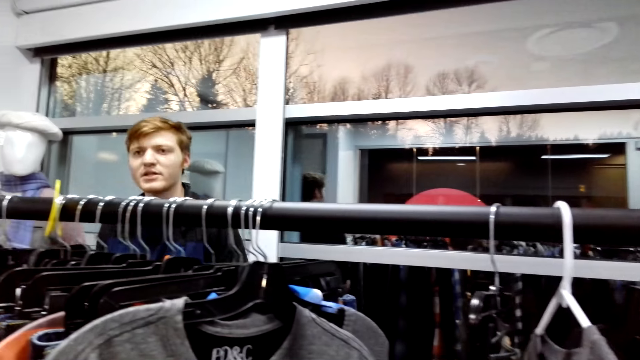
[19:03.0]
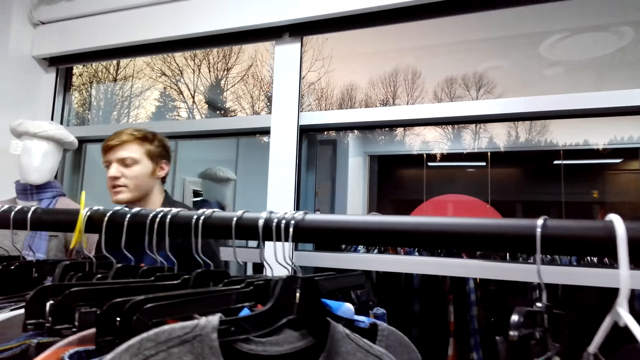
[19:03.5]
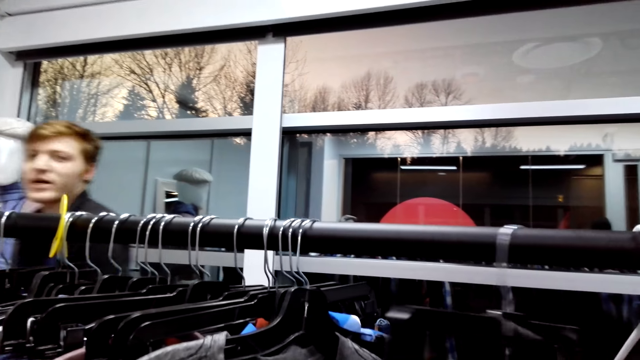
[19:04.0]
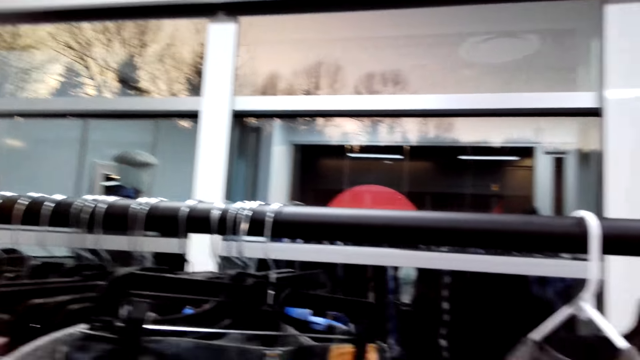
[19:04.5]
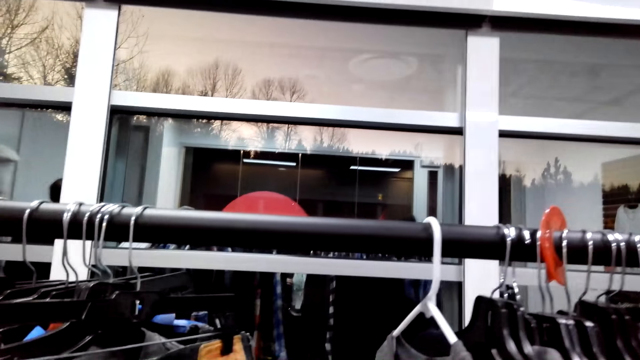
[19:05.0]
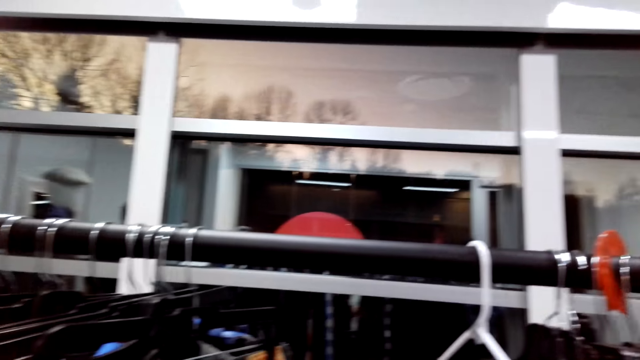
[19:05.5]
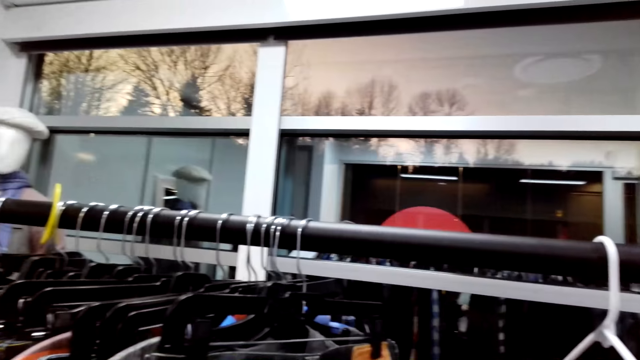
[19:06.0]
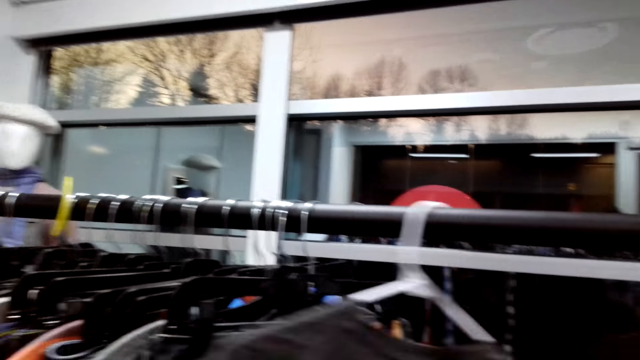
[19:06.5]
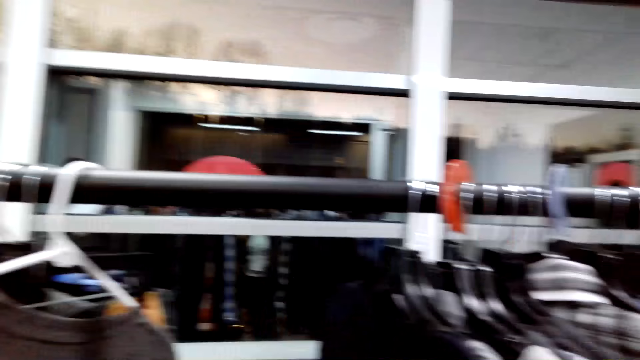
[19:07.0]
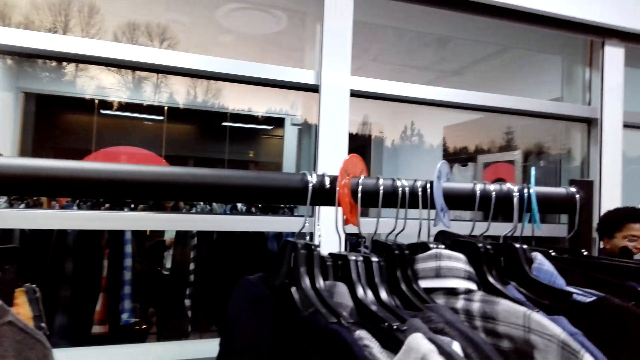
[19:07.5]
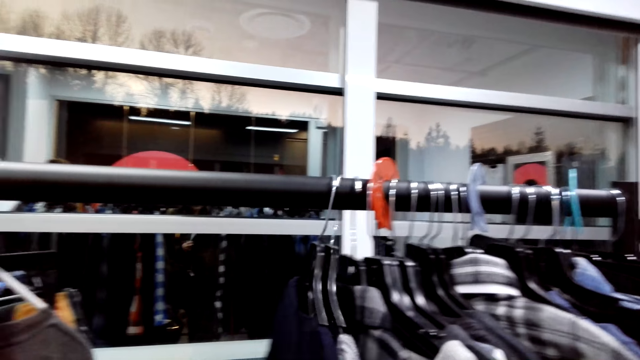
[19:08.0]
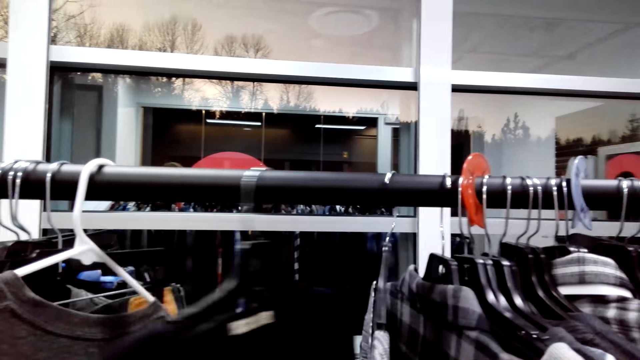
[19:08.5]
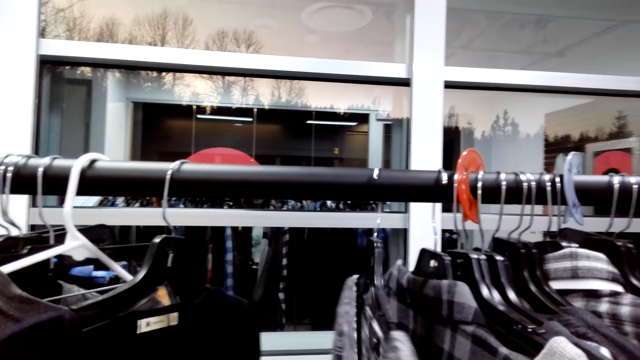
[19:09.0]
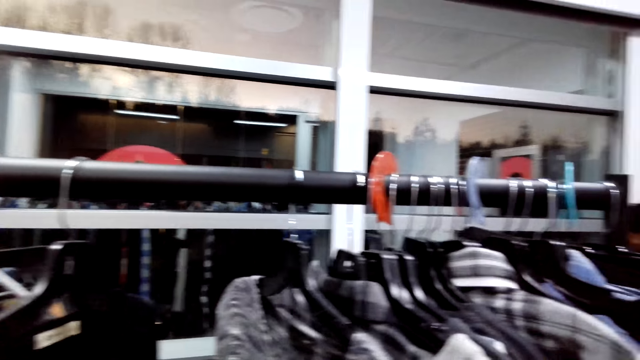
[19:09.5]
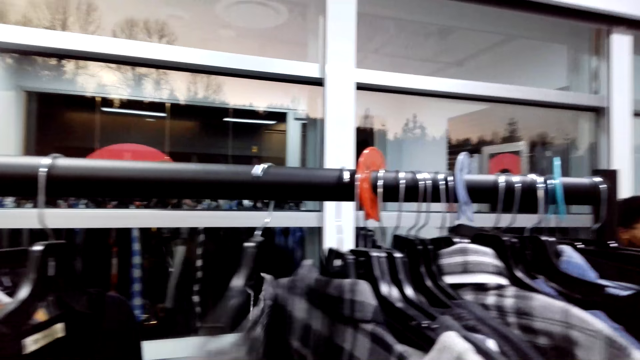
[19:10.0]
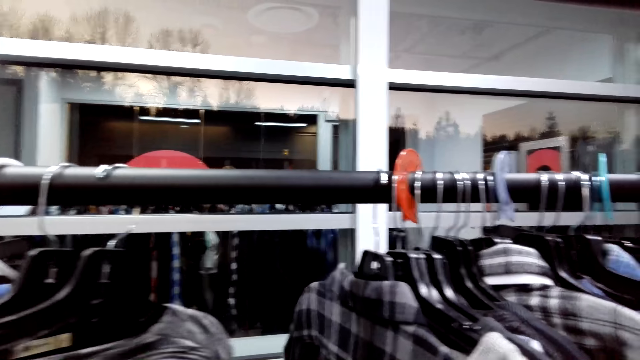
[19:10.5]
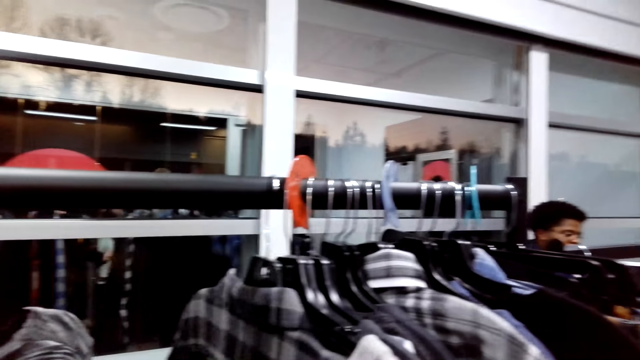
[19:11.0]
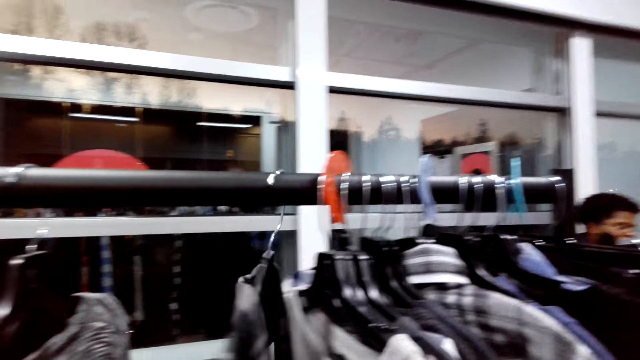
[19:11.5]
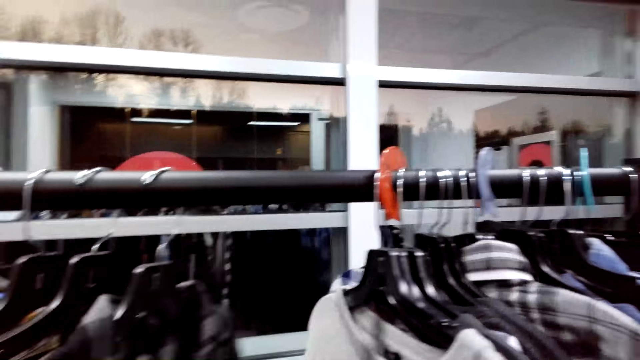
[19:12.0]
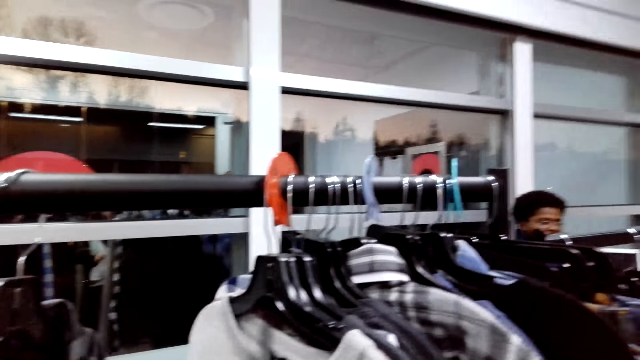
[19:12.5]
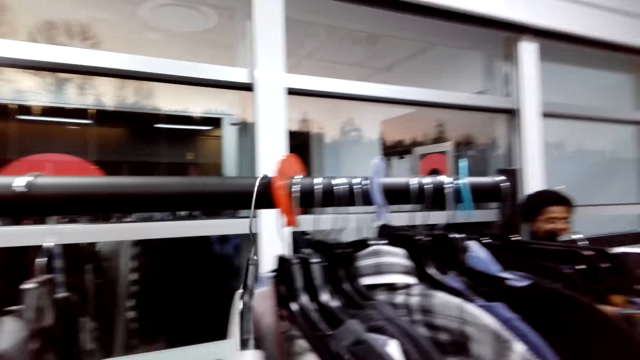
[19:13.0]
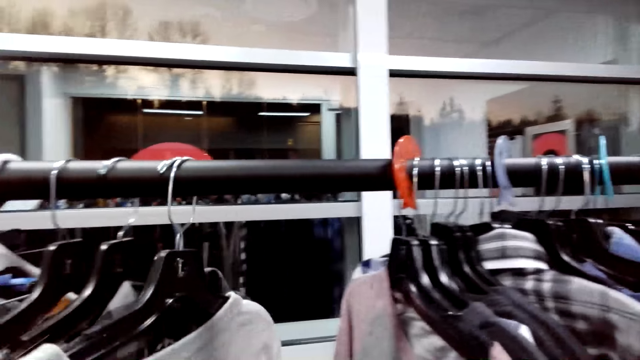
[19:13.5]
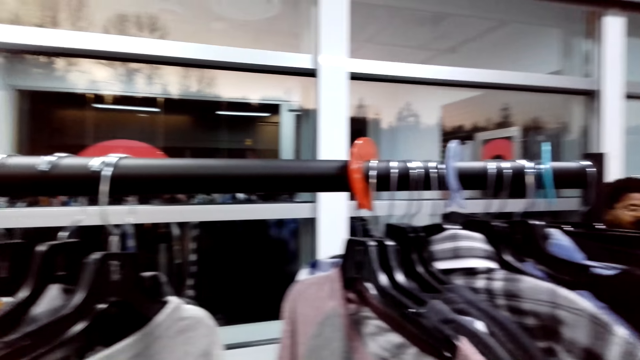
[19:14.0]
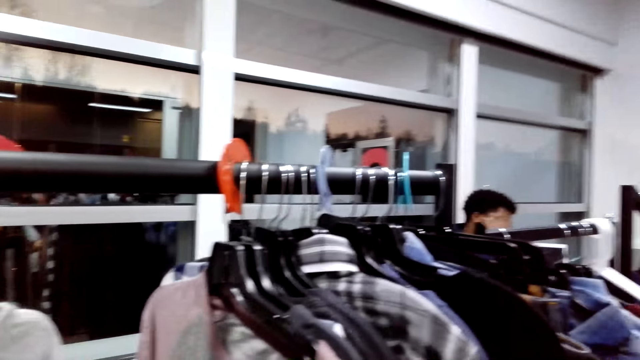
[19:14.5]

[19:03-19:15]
The camera wearer flips through the clothes.

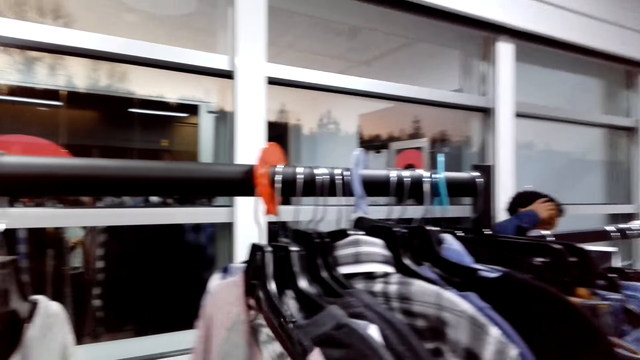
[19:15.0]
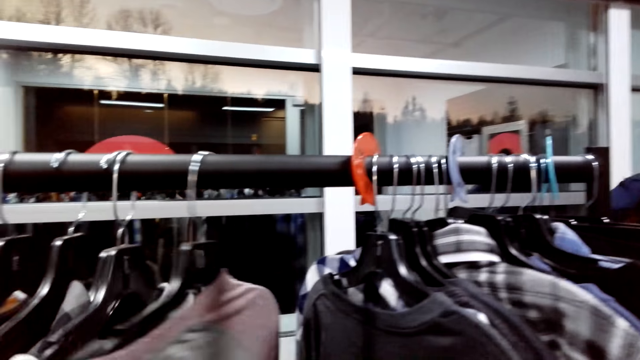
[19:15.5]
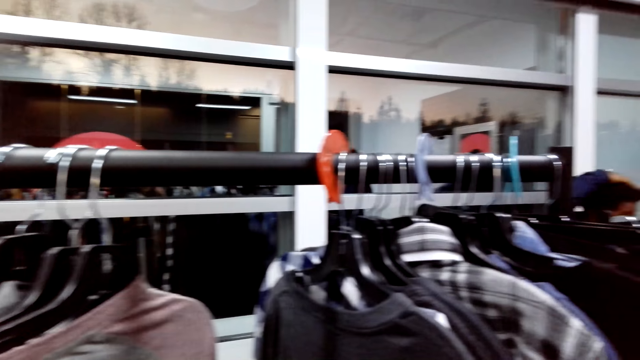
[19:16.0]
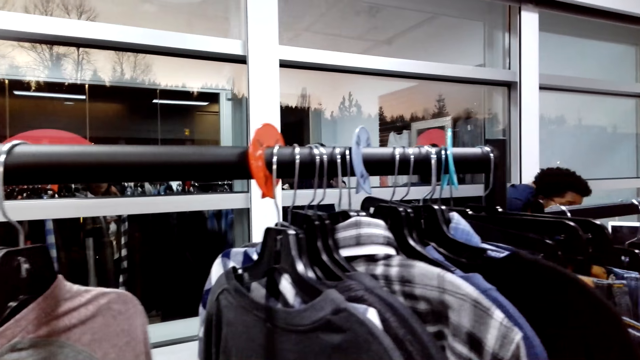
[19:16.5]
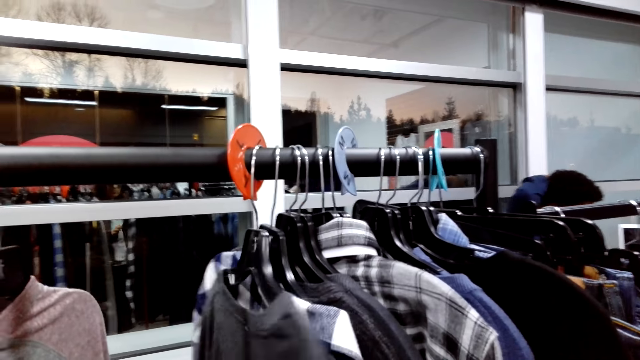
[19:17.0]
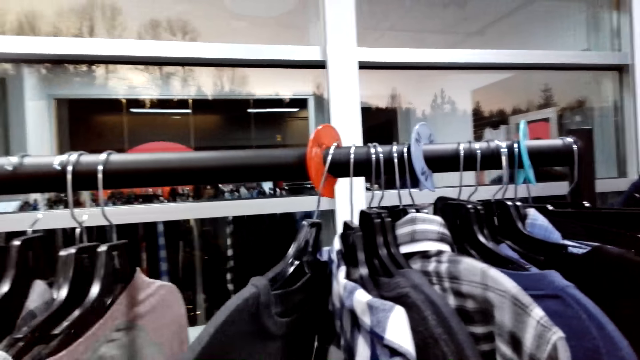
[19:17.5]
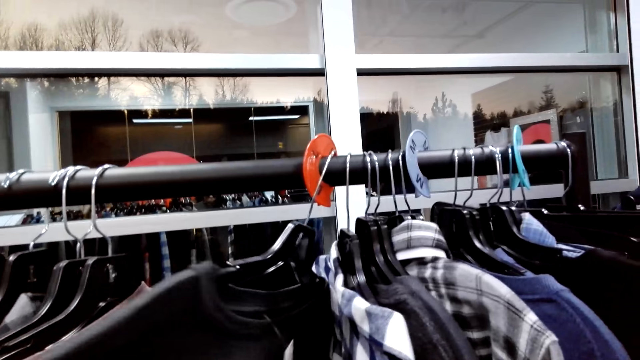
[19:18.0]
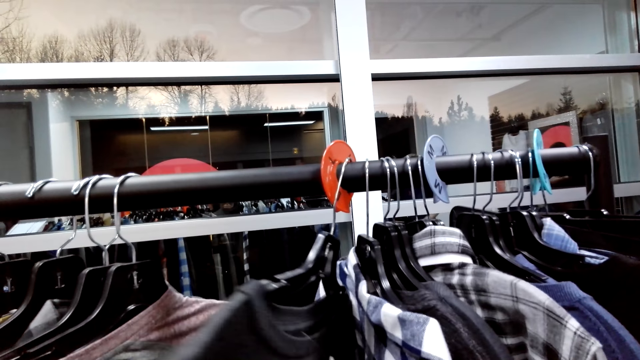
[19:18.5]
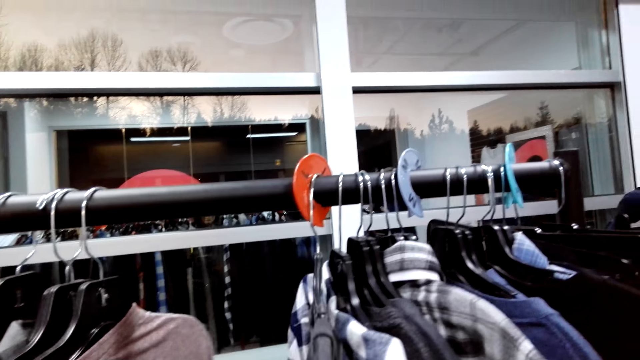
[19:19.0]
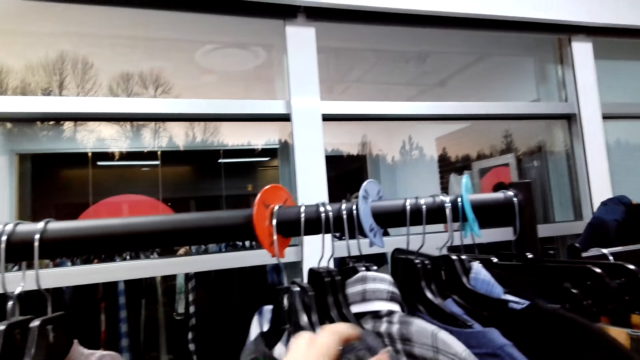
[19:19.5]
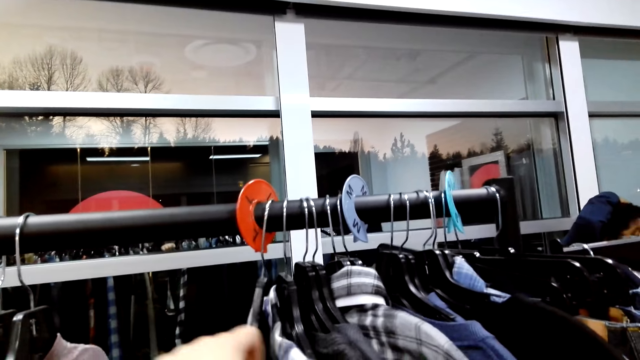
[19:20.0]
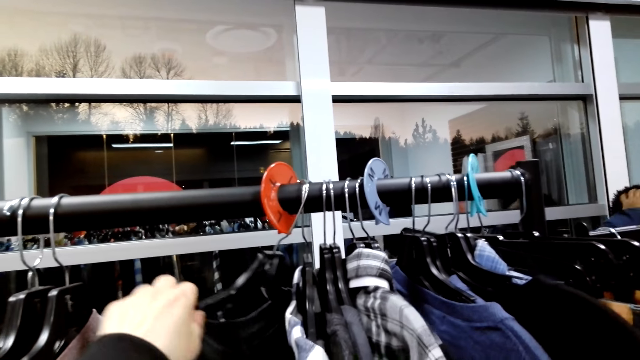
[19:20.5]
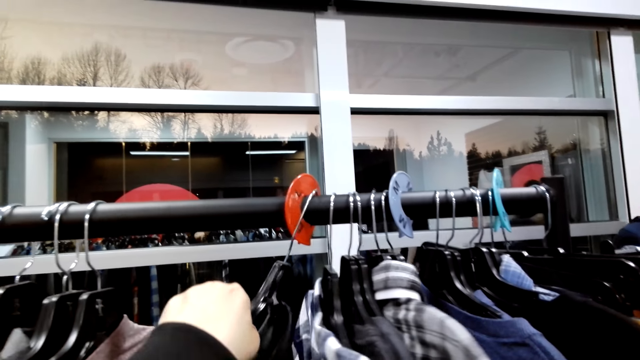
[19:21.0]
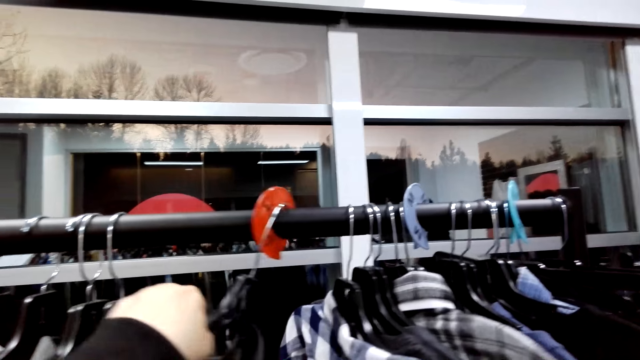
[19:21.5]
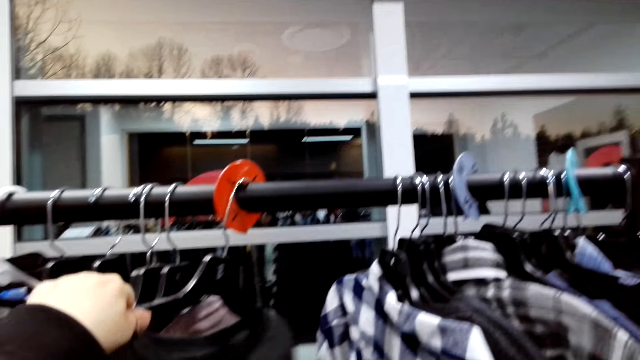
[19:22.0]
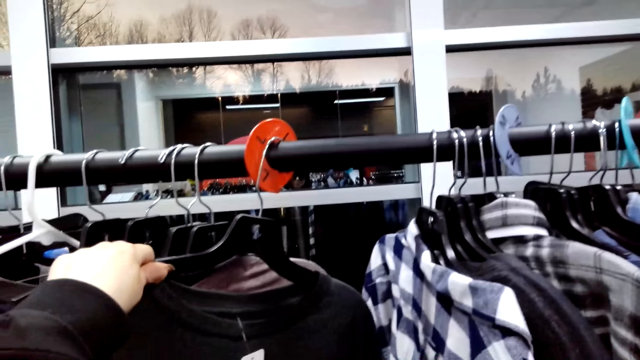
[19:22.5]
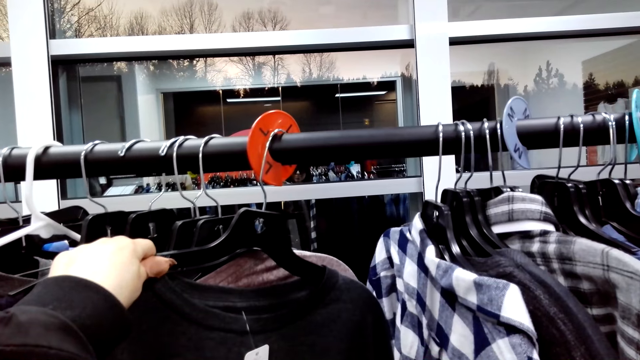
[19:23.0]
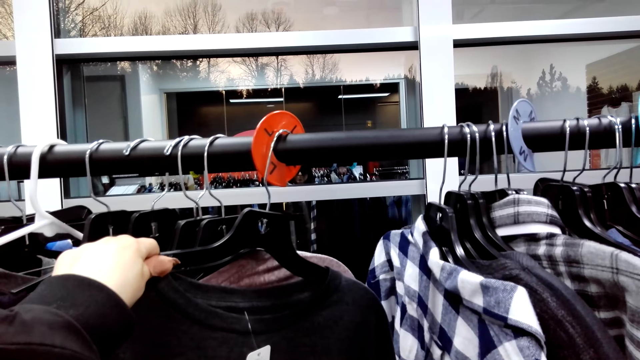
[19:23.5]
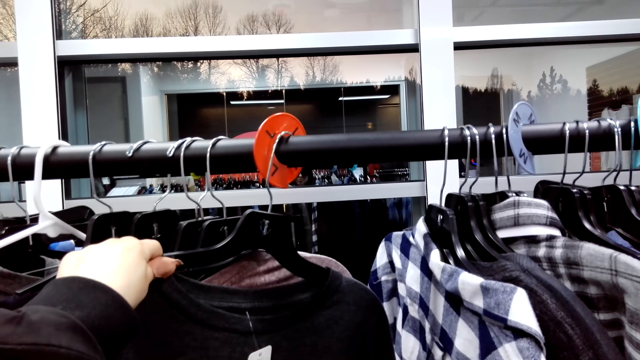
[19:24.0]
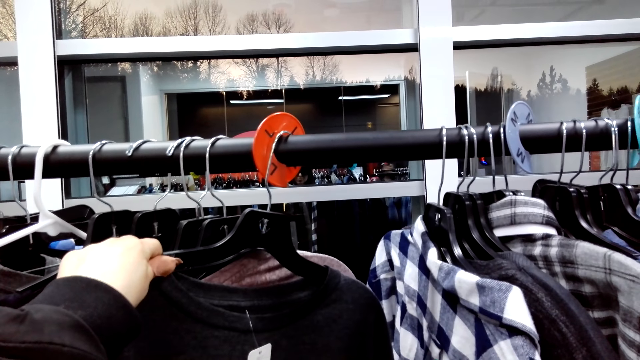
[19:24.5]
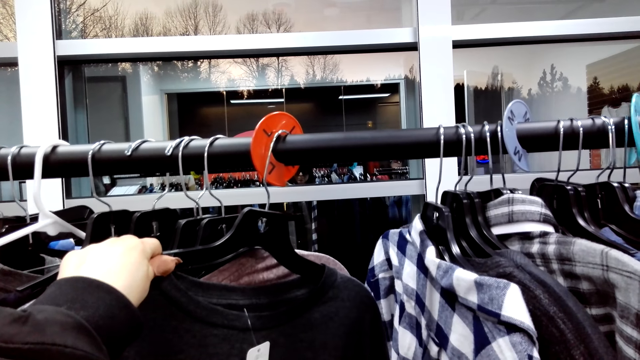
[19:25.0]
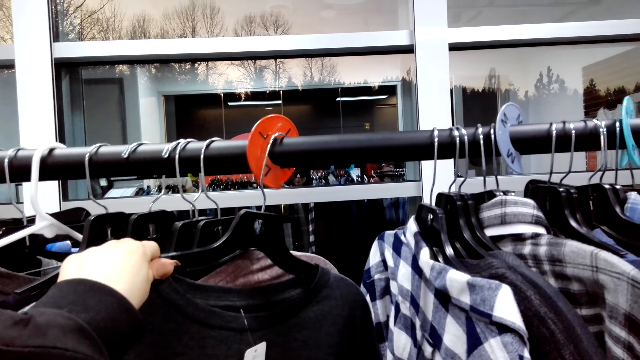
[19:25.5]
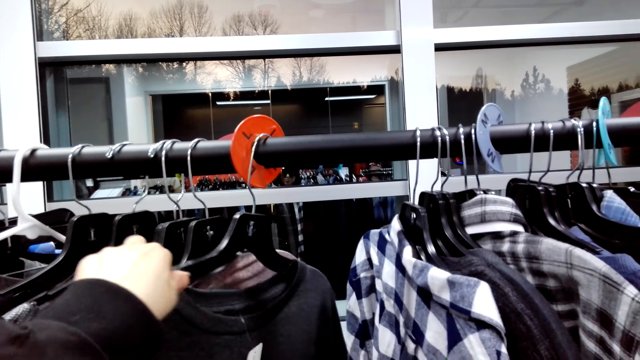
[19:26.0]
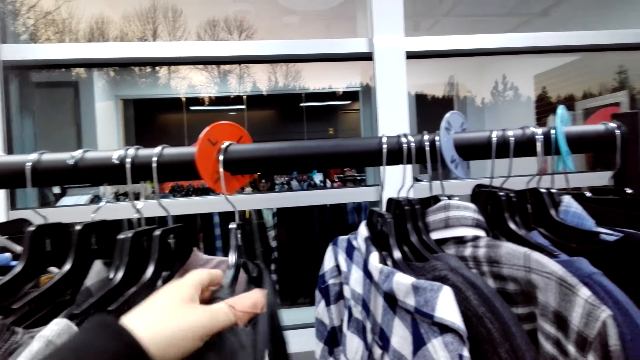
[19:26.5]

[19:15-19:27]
The camera wearer looks at a sweater.
